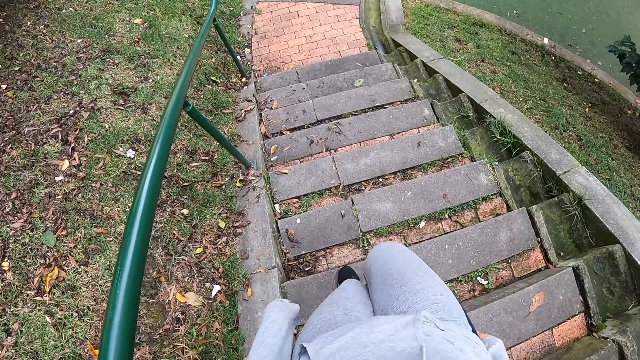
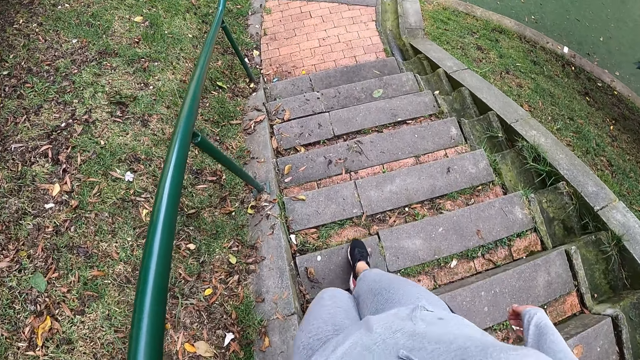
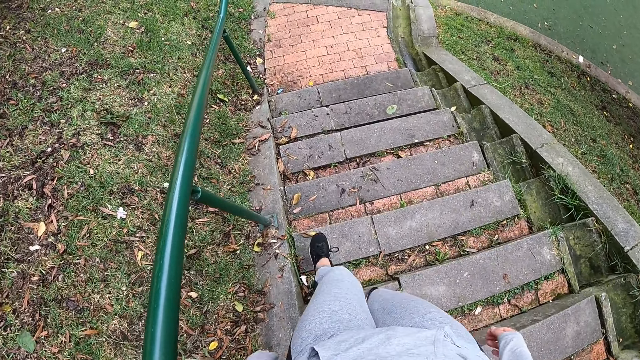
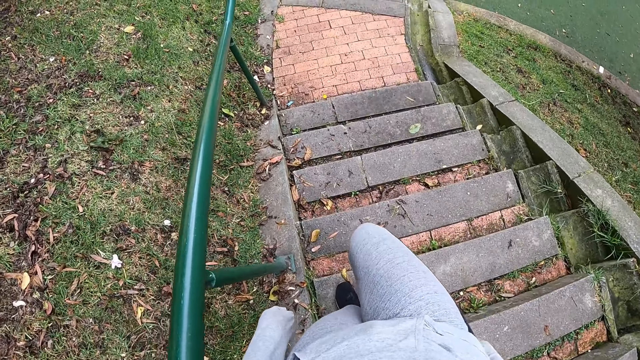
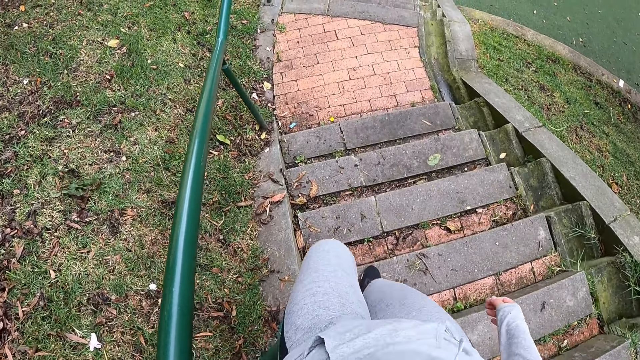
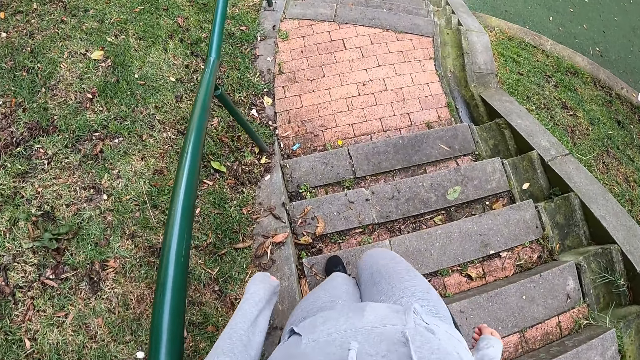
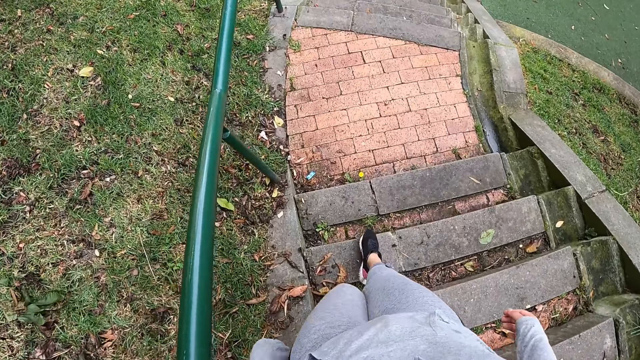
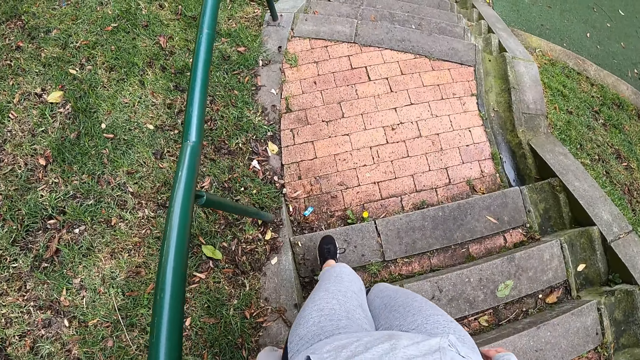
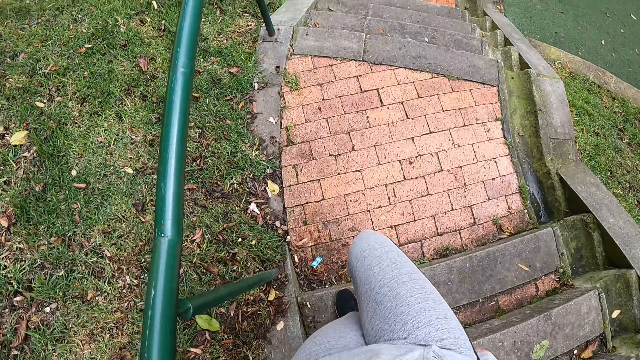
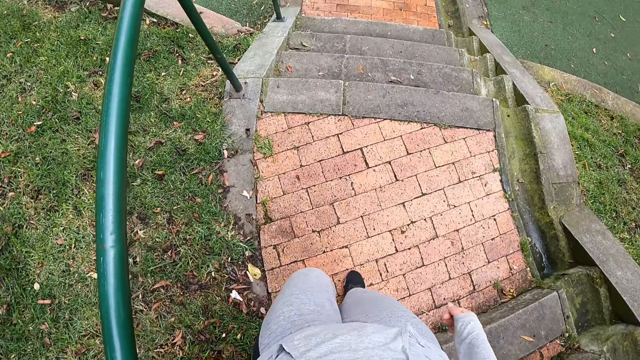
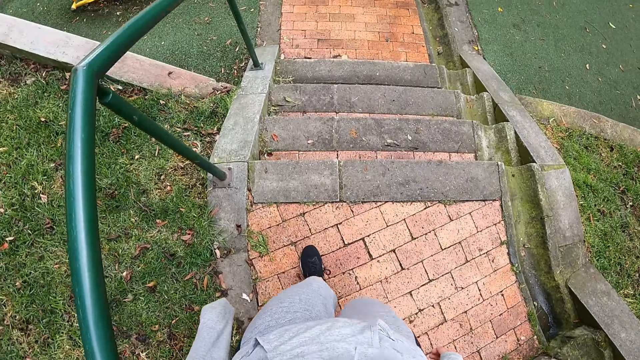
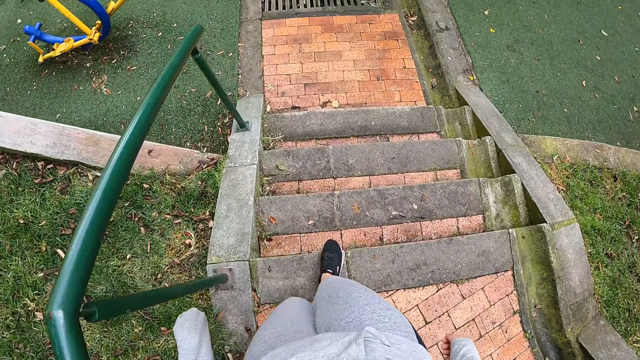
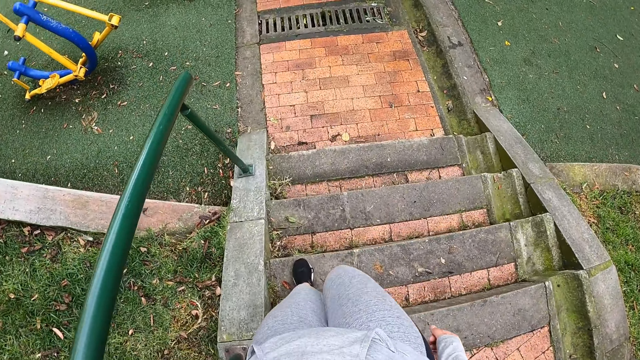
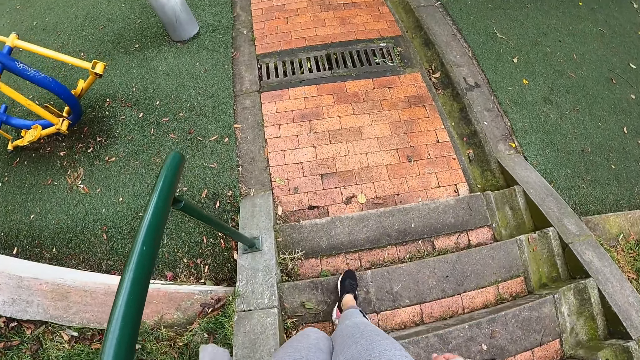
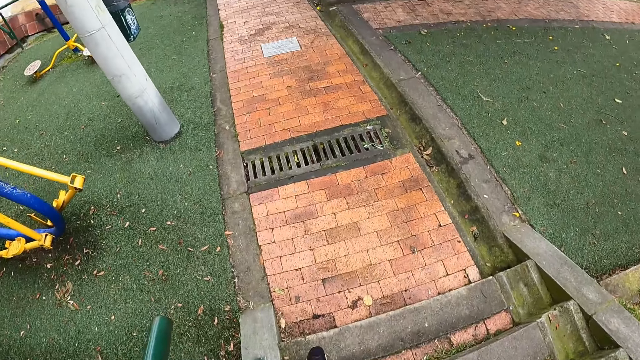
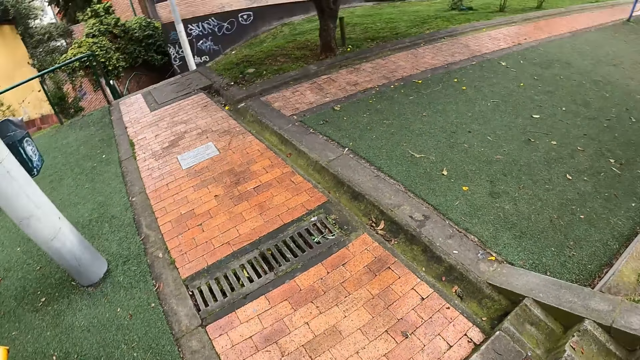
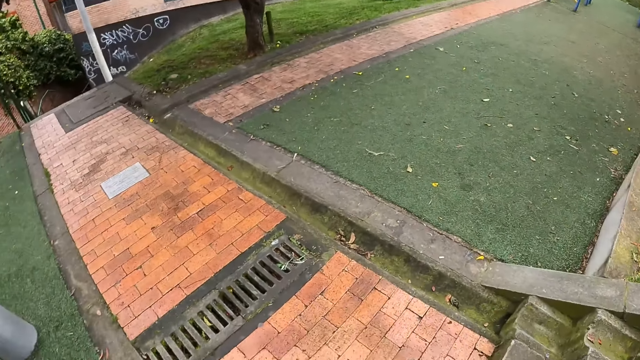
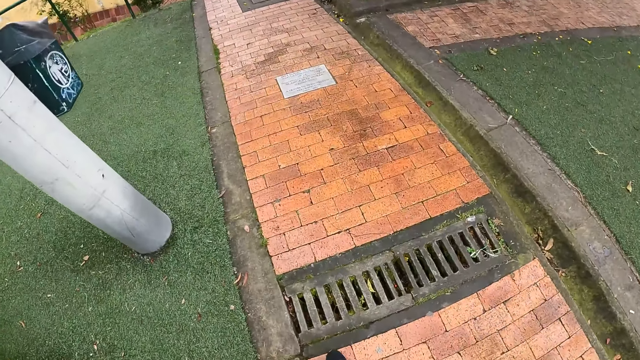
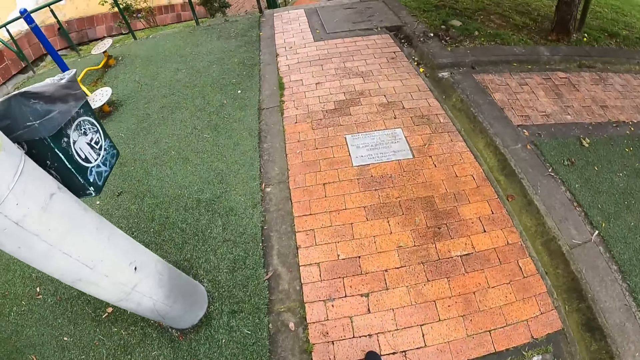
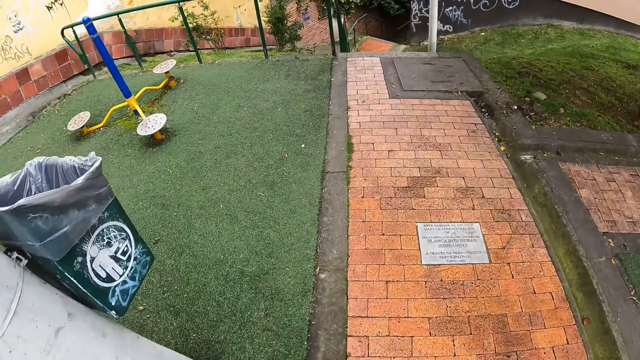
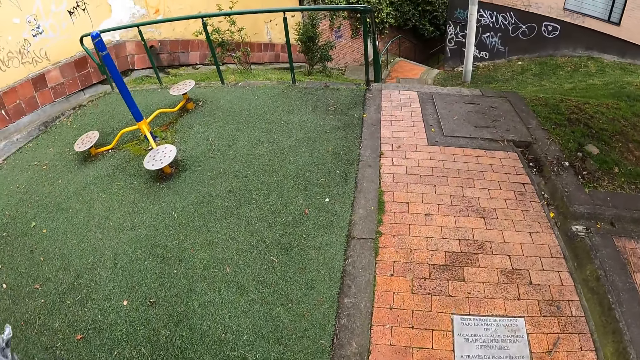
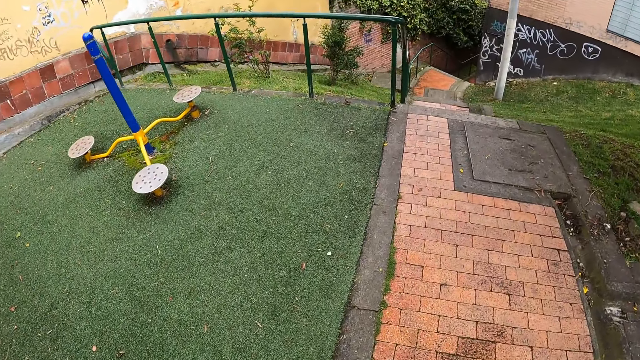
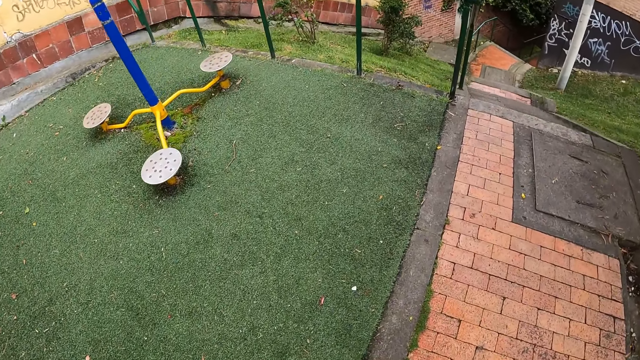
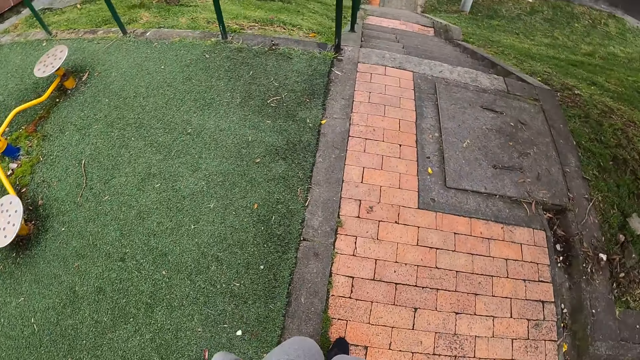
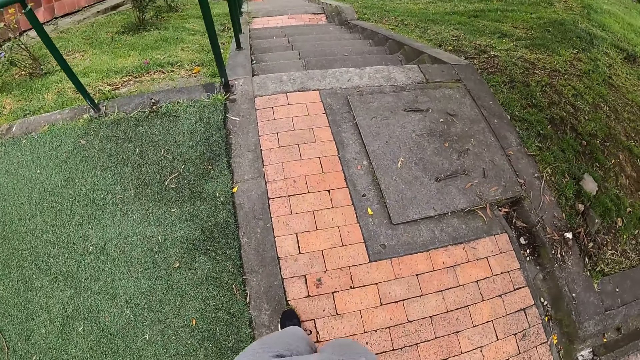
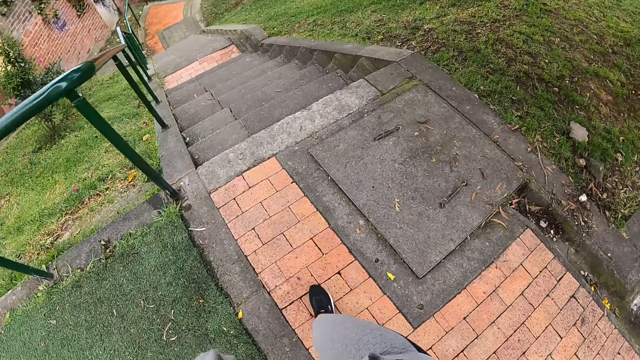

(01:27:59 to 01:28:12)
The camera wearer looks down on the stairs. They walk down the stairs. They look sideways. They look in front. They look sideways.

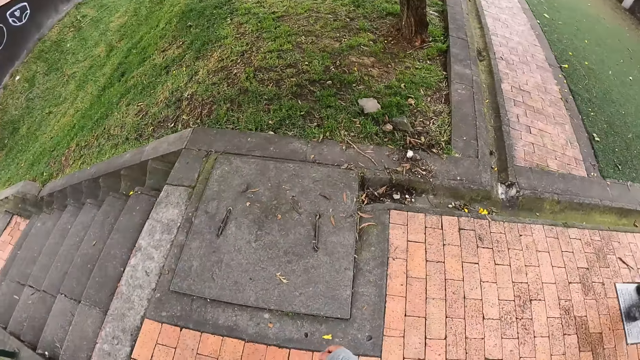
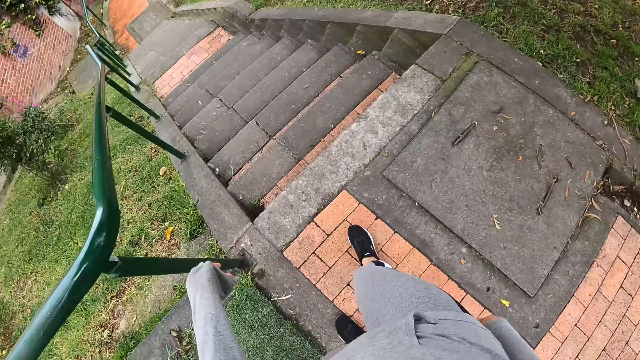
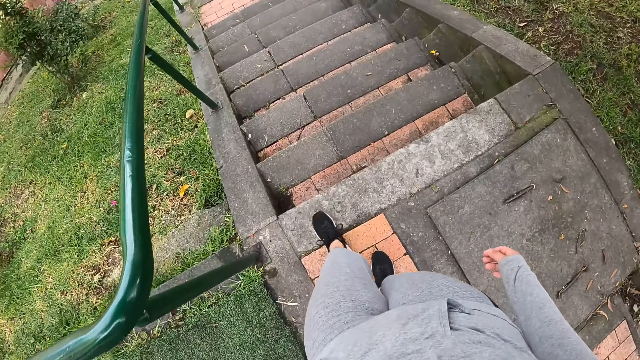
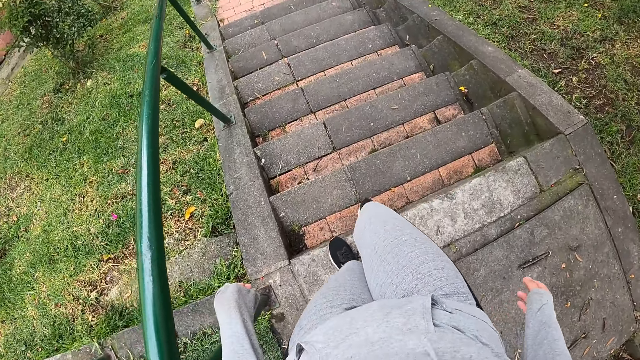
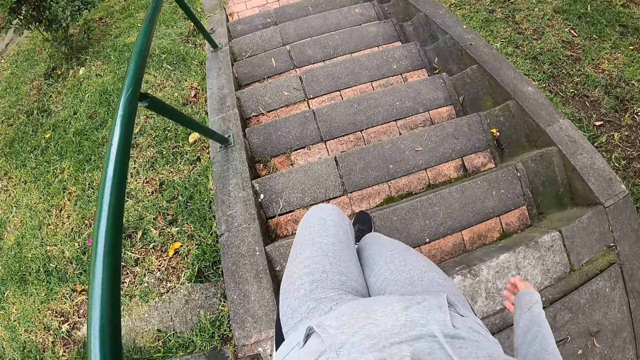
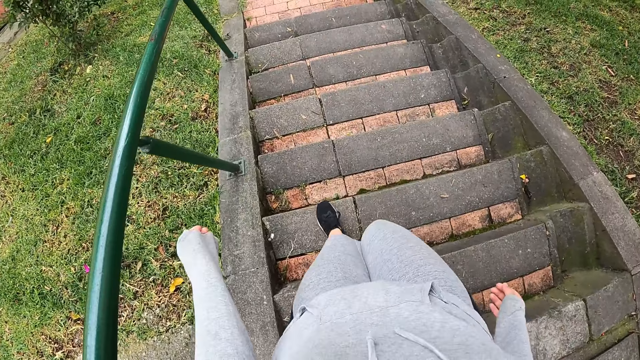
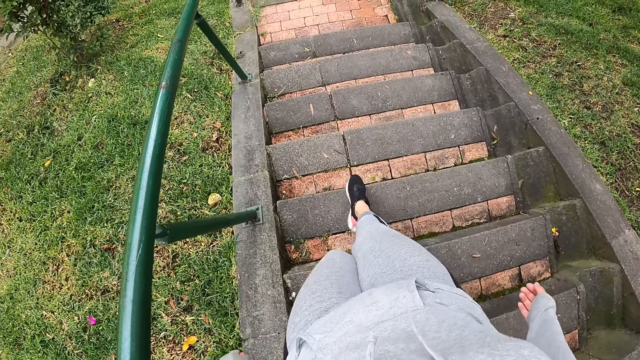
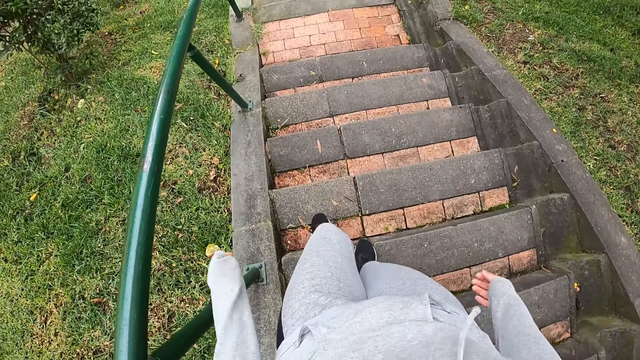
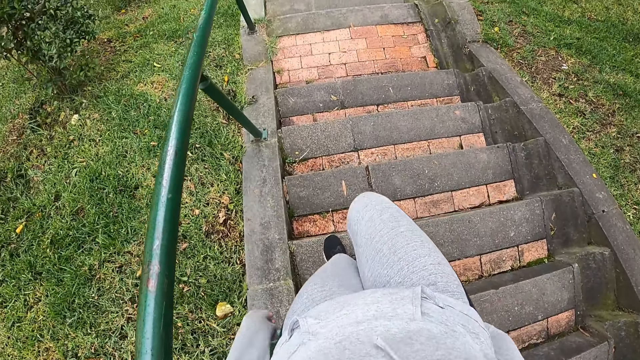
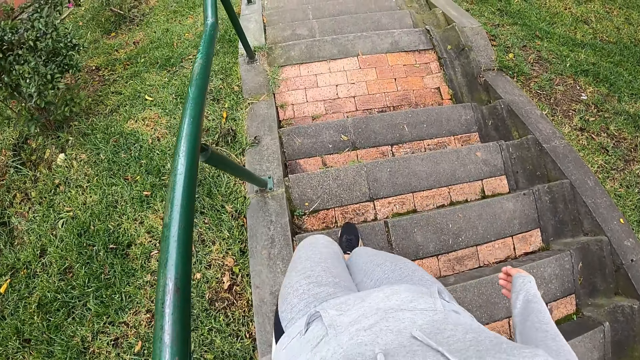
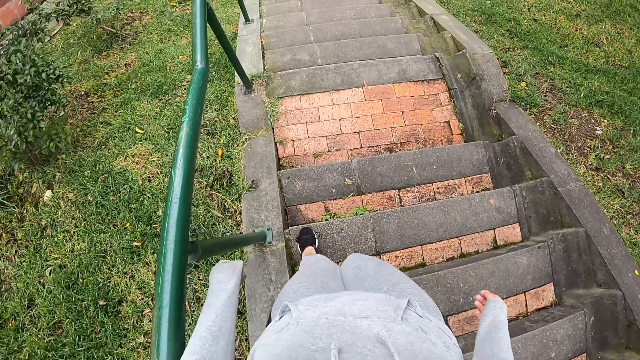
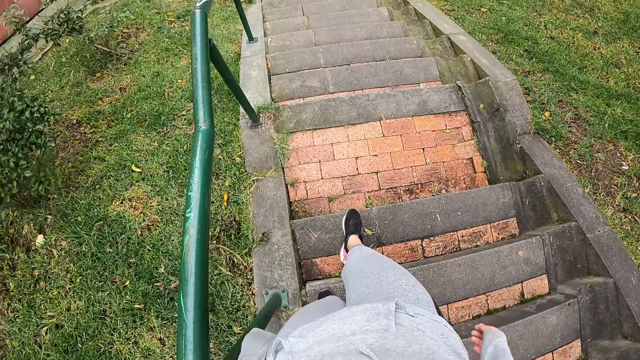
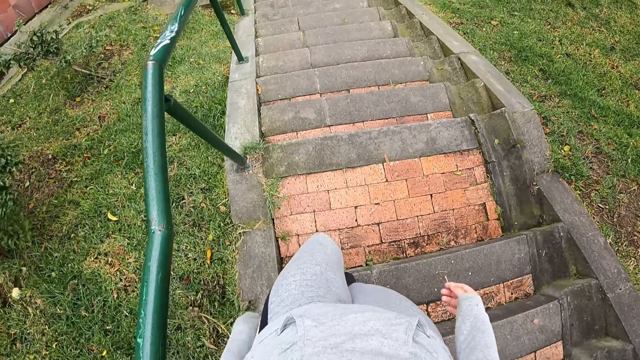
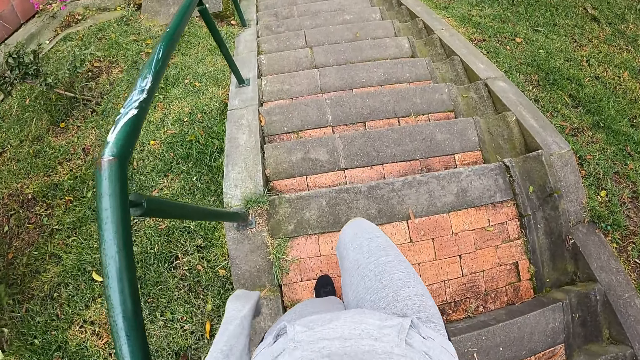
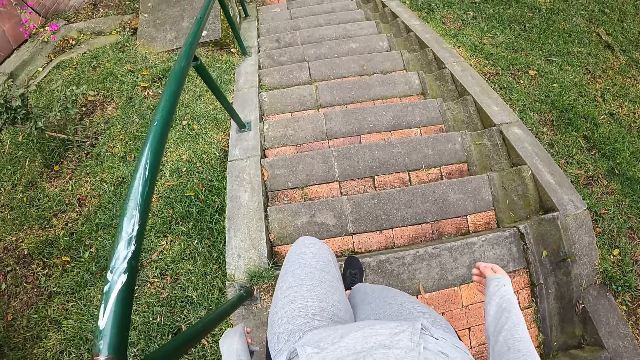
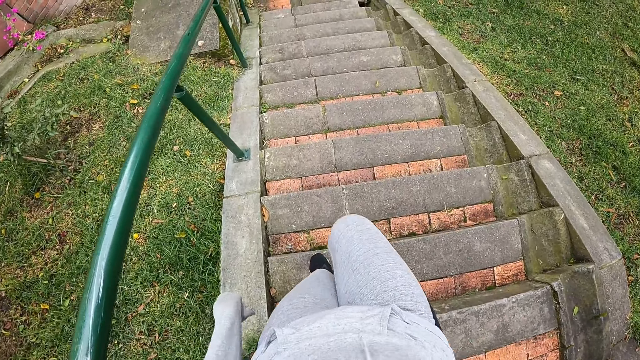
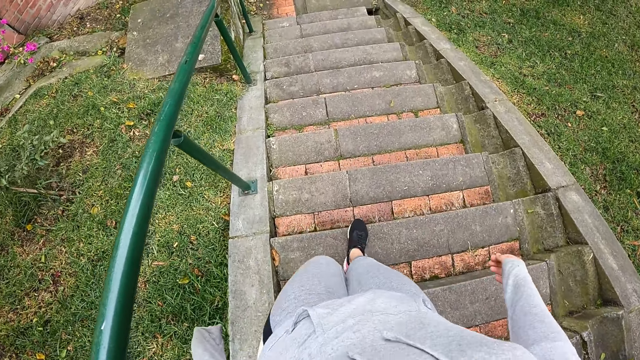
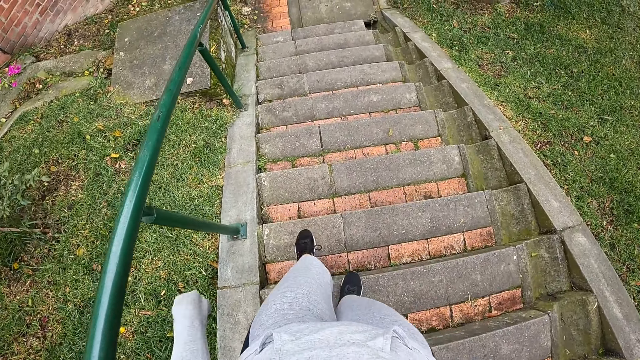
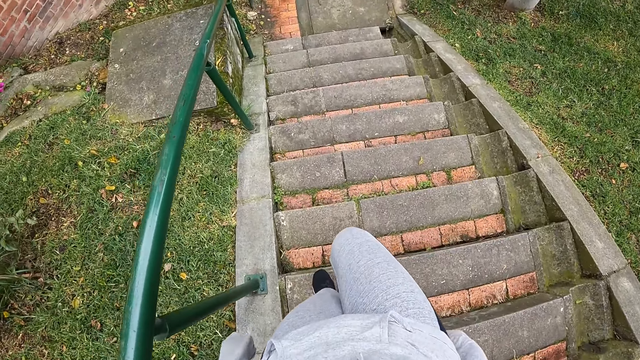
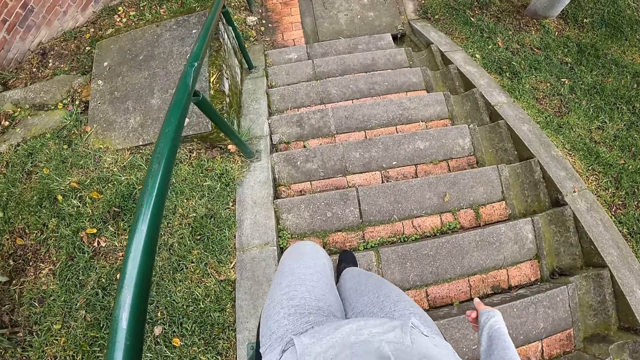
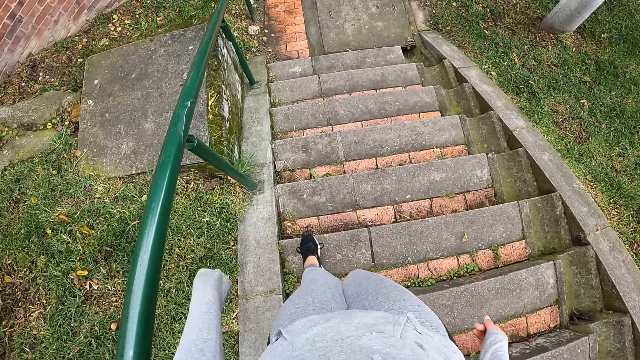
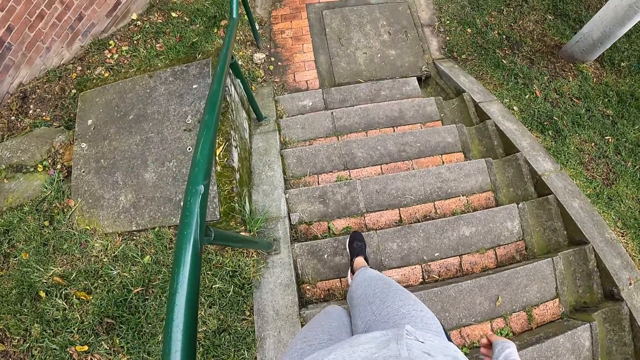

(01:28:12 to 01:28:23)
The camera wearer looks down. They walk down the stairs.
